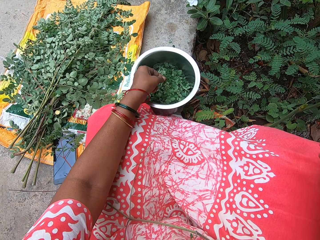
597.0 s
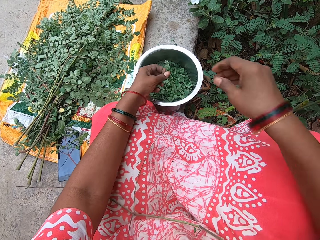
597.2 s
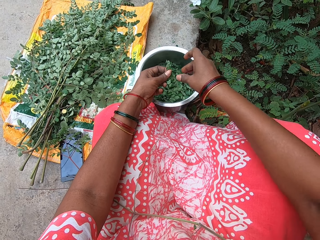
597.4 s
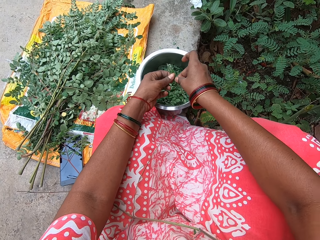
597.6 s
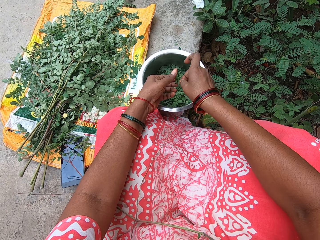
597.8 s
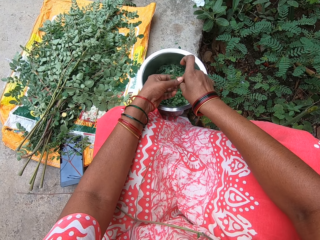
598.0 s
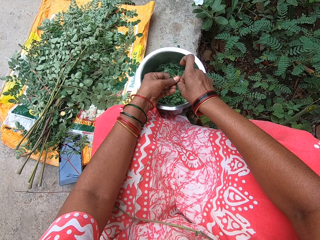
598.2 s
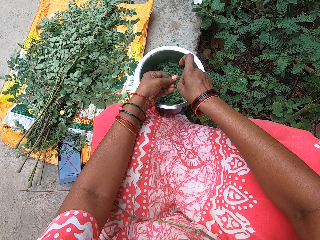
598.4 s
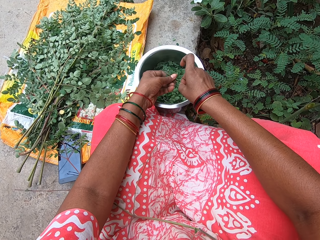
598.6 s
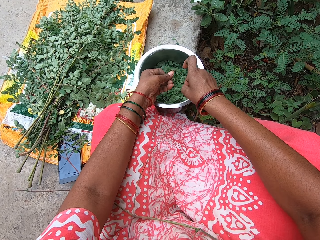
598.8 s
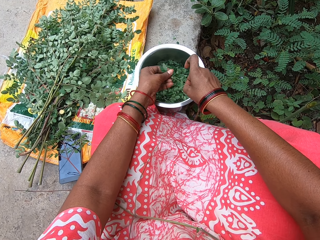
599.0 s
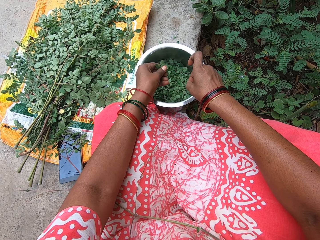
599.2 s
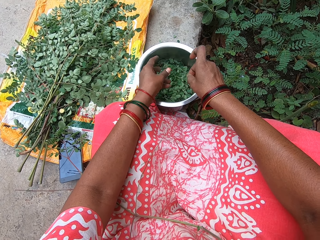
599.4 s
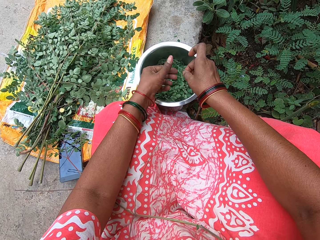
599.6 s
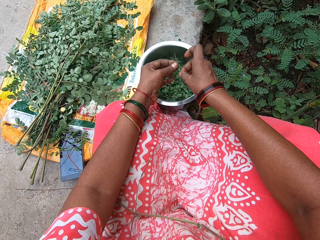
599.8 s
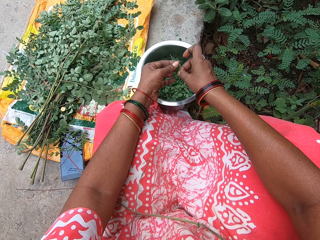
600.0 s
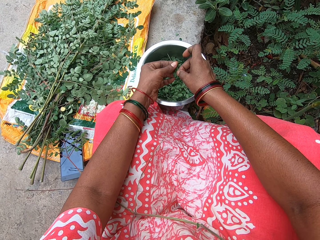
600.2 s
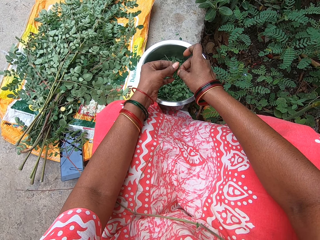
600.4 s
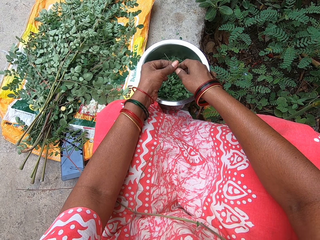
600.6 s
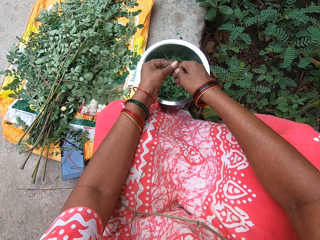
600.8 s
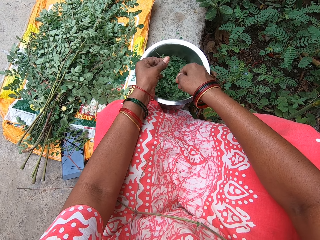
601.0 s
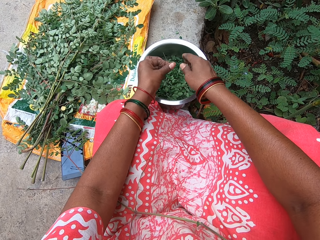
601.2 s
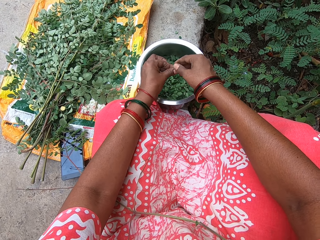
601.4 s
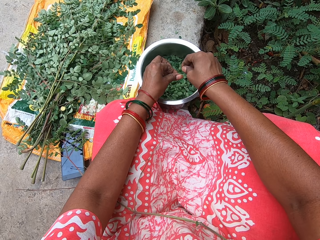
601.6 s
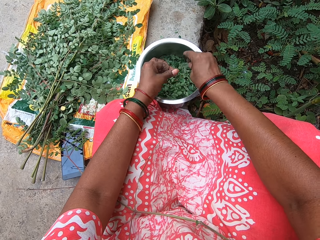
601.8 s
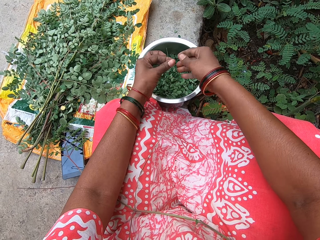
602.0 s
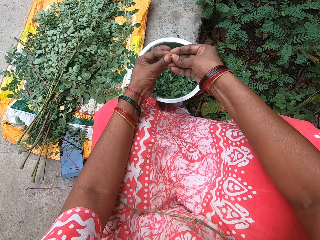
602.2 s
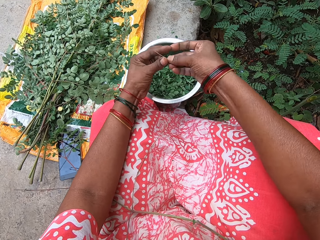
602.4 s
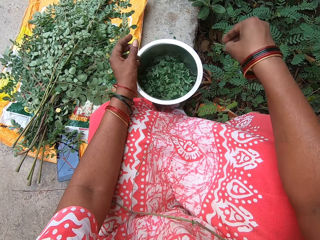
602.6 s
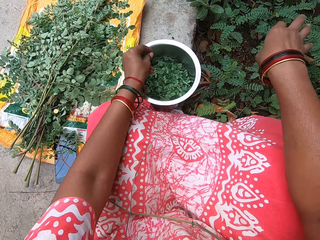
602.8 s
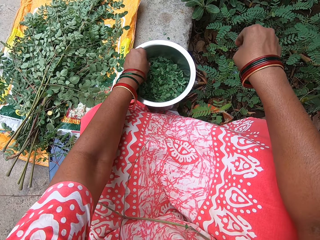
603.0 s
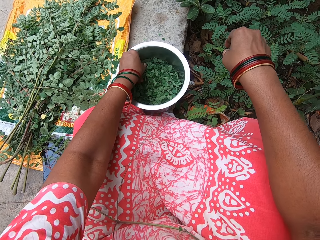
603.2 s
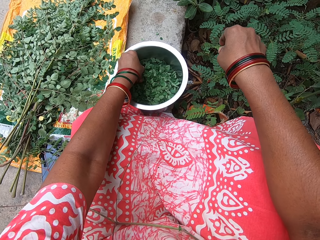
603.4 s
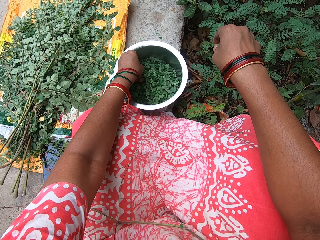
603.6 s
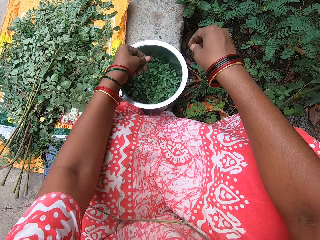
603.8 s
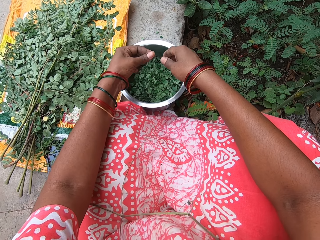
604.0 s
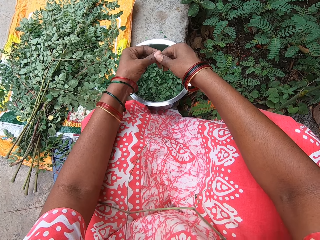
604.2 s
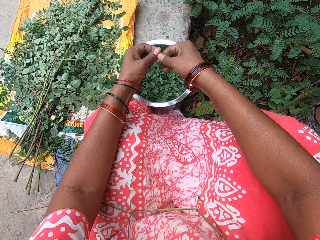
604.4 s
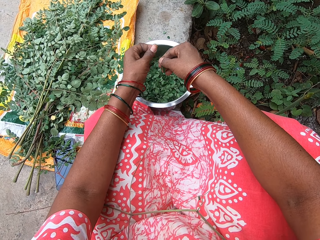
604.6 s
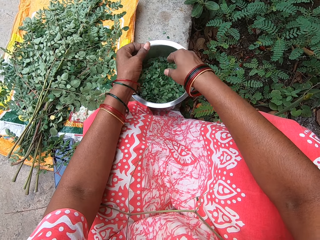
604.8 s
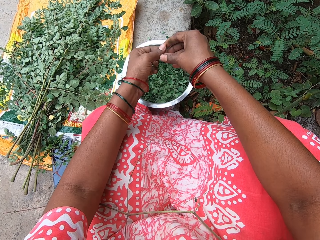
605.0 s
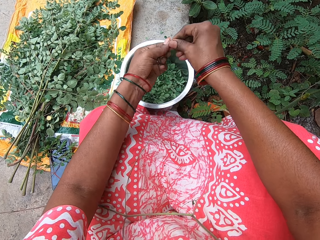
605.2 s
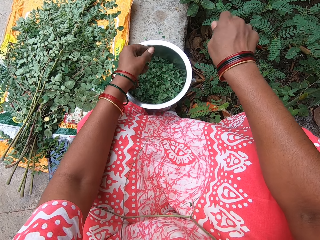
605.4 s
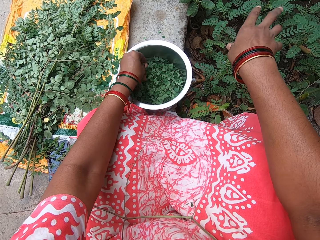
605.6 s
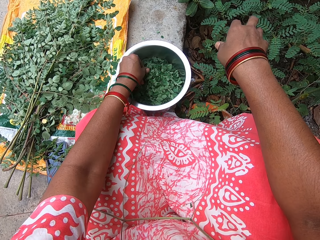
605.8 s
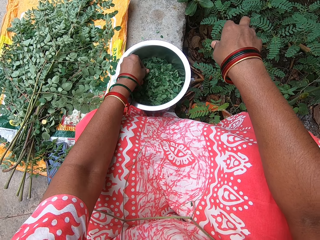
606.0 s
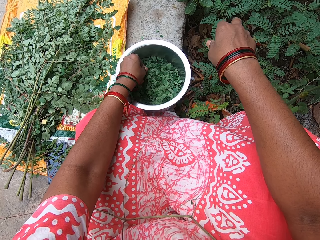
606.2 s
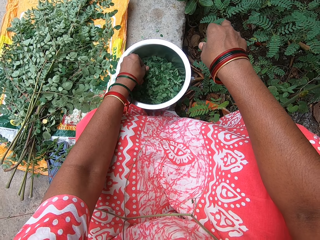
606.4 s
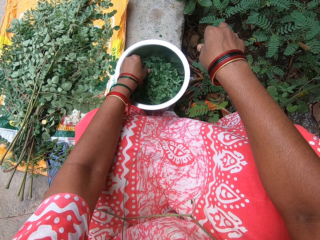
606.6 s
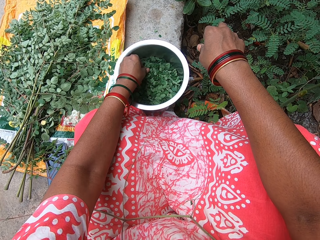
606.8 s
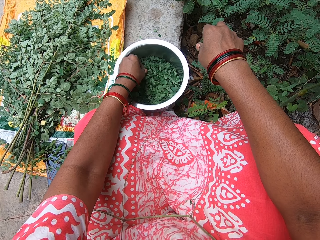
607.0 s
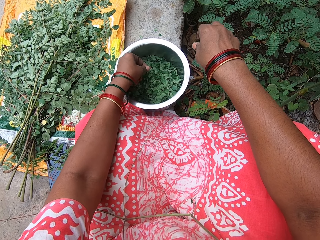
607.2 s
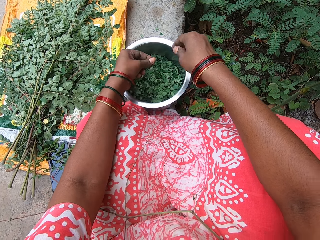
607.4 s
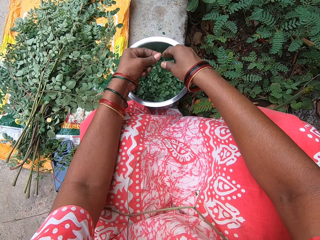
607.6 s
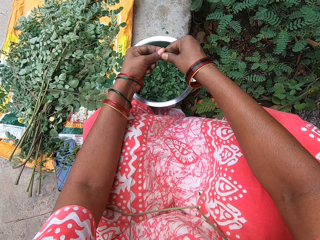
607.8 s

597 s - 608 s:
The camera wearer picks a stalk. She holds the leaf stalk with both hands. She plucks leaves from the leaf stalk with her left hand. She drops the leaves in the plate on the floor with her left hand. She holds the leaf stalk with both hands. She plucks leaves from the leaf stalk with her right hand. She drops the leaves in the plate on the floor with her right hand. She plucks leaves from the leaf stalk with her right hand. She drops the leaves in the plate on the floor with her right hand. She passes the leaf stalk from her left hand to her right hand. She drops the leaf stalk on the floor with her right hand. She picks a leaf stalk from the plate with her left hand. She holds the leaf stalk with both hands. She plucks leaves from the leaf stalk with her right hand. She drops the leaves in the plate on the floor with her right hand. She passes the leaf stalk from her left hand to her right hand. She holds the stalk with the other hand. She drops the leaf stalk on the floor with her right hand. She picks a leaf stalk from the plate with her left hand.

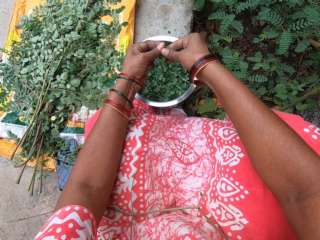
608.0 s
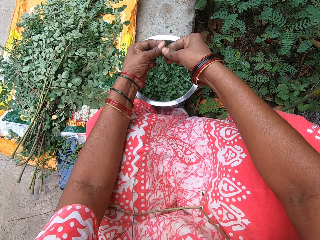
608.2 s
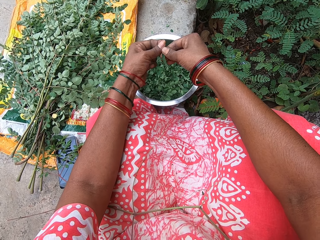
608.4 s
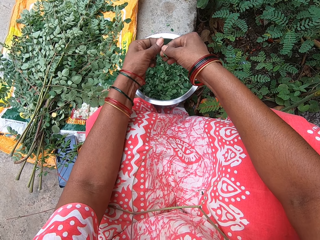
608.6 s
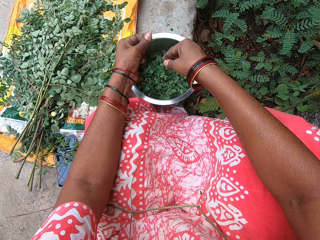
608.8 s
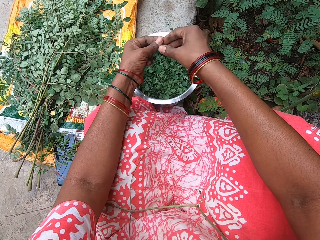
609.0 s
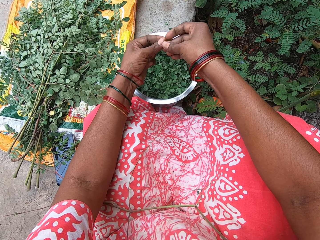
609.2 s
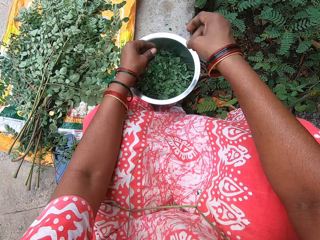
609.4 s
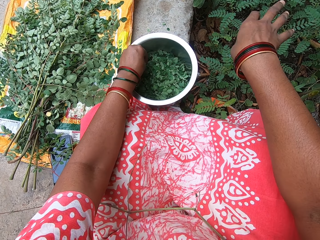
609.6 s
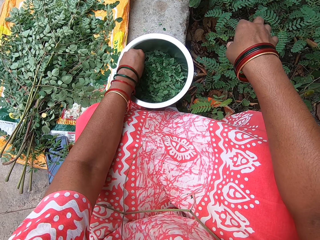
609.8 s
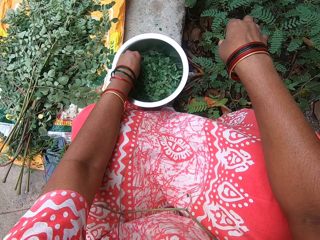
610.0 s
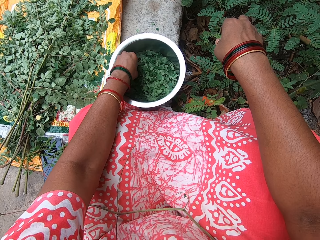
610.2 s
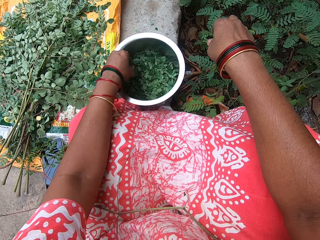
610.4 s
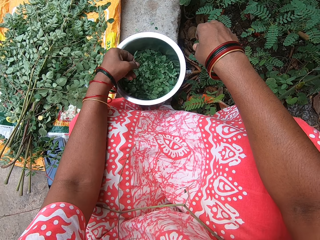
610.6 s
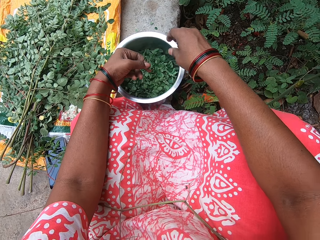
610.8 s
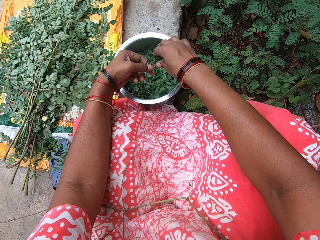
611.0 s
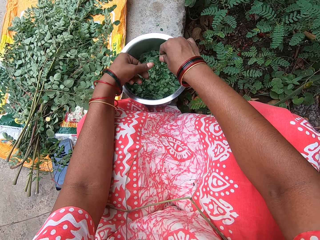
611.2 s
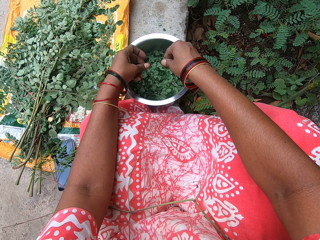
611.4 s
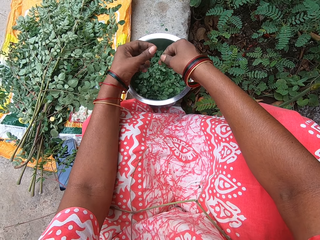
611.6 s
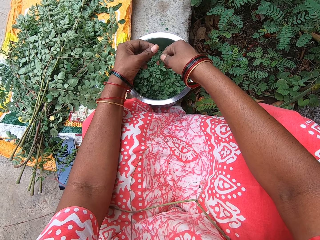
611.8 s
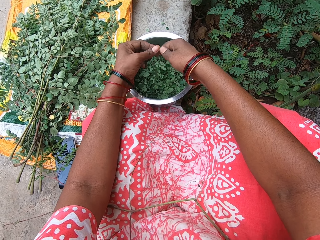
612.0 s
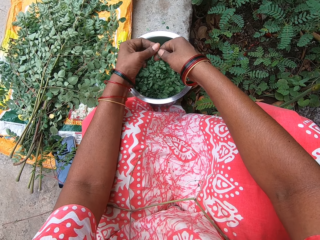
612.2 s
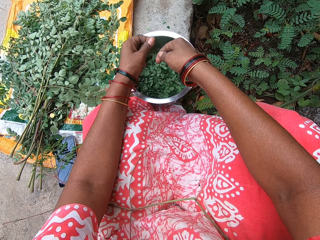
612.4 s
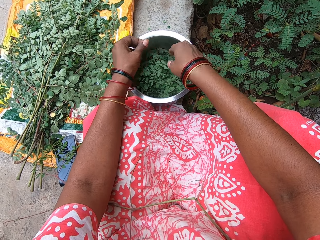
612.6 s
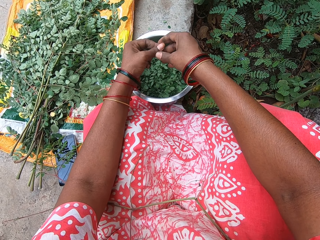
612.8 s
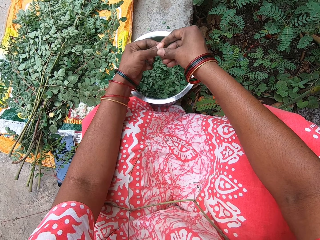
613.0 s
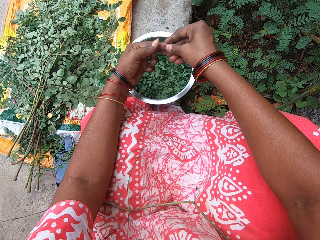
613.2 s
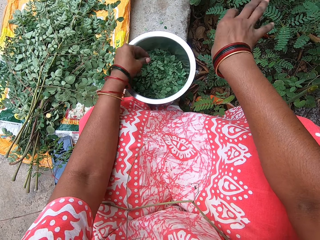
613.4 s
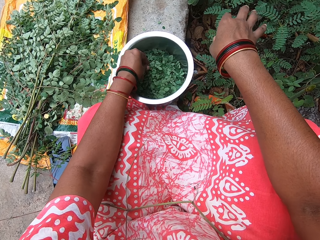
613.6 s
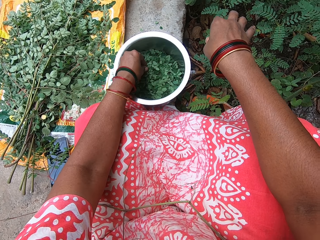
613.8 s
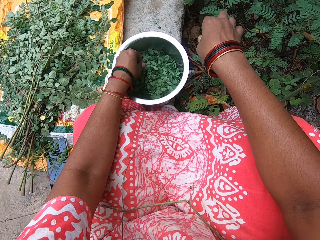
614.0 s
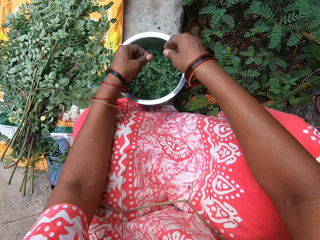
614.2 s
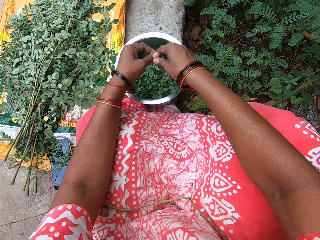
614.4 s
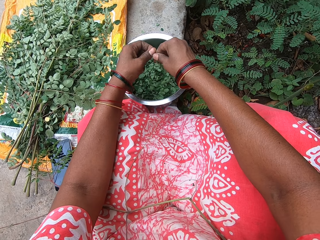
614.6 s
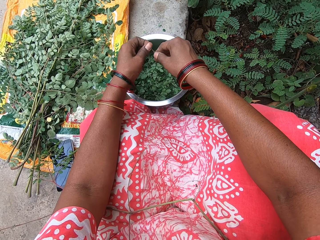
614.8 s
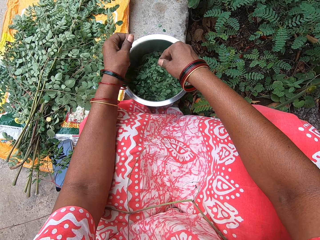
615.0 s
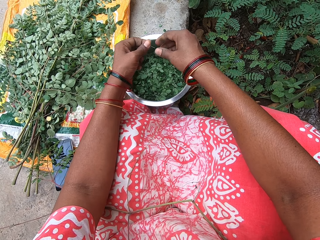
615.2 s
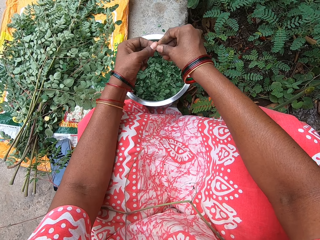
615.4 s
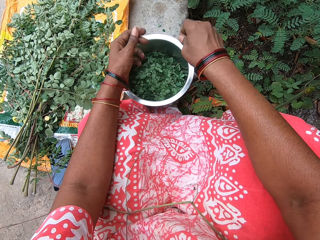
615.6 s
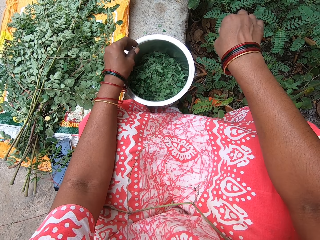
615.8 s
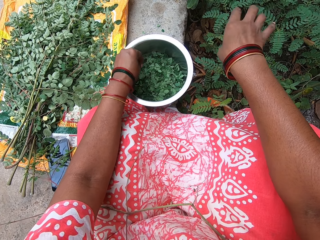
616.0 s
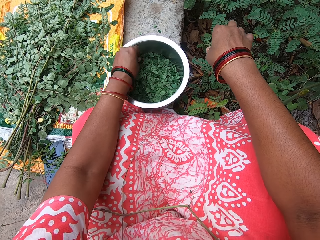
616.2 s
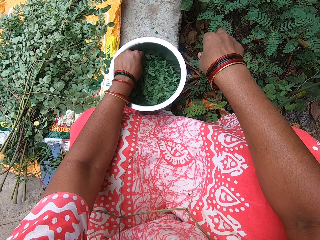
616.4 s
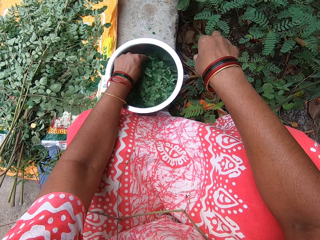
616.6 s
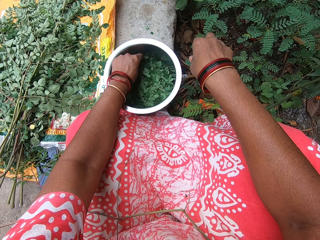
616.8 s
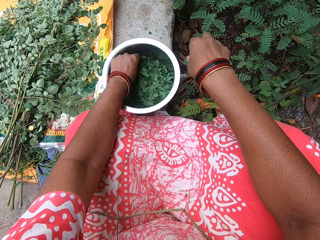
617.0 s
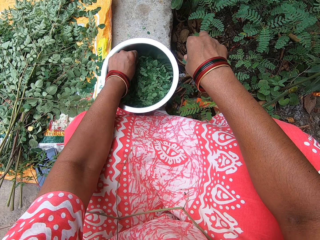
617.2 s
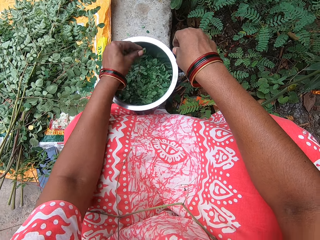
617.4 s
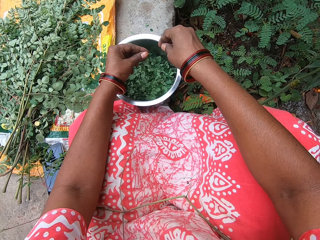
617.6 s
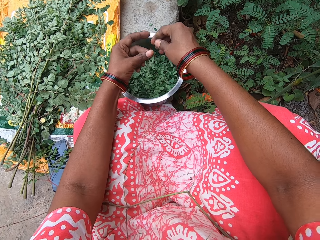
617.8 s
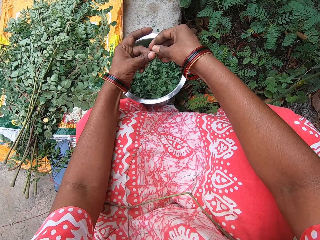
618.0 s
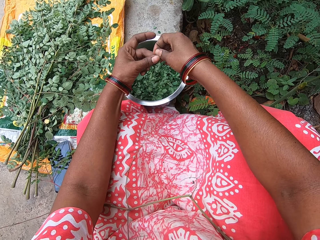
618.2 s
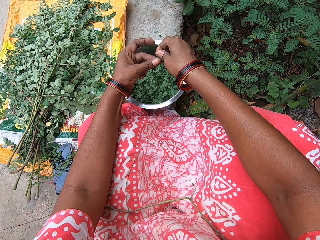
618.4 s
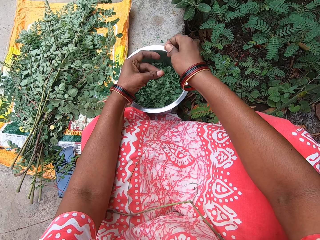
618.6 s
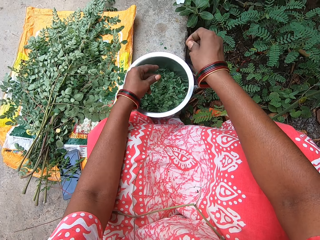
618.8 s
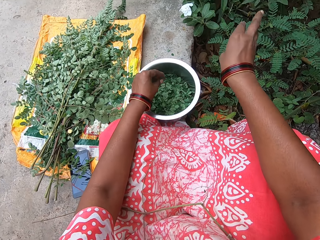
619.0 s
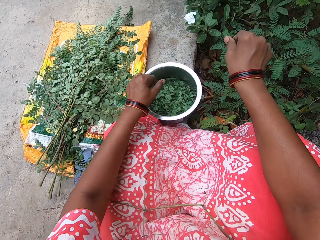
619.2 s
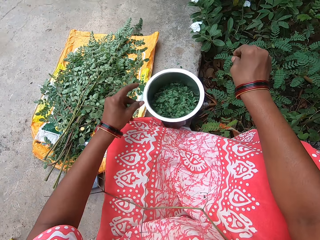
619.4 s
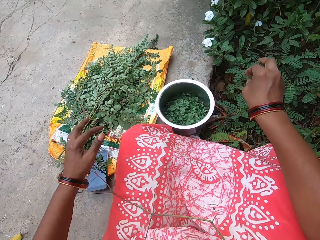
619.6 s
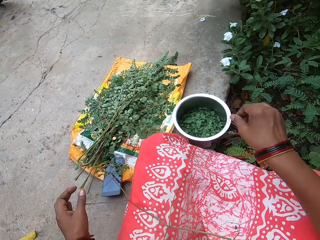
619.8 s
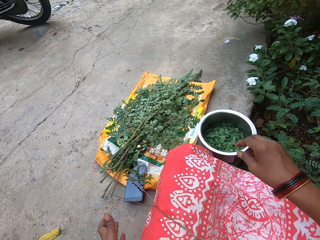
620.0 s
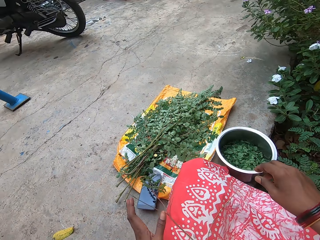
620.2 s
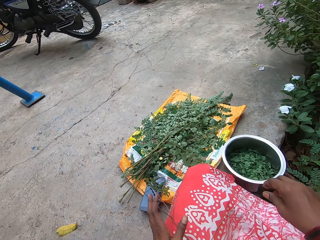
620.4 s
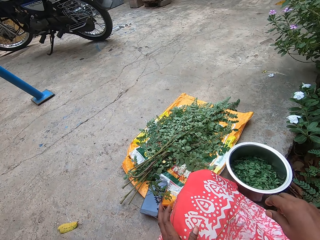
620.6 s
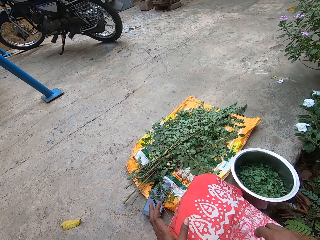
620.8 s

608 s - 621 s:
The camera wearer holds the leaf stalk with both hands. She plucks leaves from the leaf stalk with her right hand. She drops the leaves in the plate on the floor with her right hand. She passes the leaf stalk from her left hand to her right hand. She holds the stalk with the other hand. She drops the leaf stalk on the floor with her right hand. She picks a leaf stalk from the plate with her left hand. She passes the leaf stalk from her left hand to her right hand. She holds the leaf stalk with both hands. She plucks leaves from the leaf stalk with her right hand. She drops the leaves in the plate on the floor with her right hand. She passes the leaf stalk from her left hand to her right hand. She holds the stalk with the other hand. She drops the leaf stalk on the floor with her right hand. She picks a leaf stalk from the plate with her left hand. She holds the leaf stalk with both hands. She plucks leaves from the leaf stalk with her right hand. She drops the leaves in the plate on the floor with her right hand. She passes the leaf stalk from her left hand to her right hand. She drops the leaf stalk on the floor with her right hand. She picks a leaf stalk from the plate with her left hand. She holds the leaf stalk with both hands. She cuts the leaves. She plucks leaves from the leaf stalk with her left hand. She drops the leaves in the plate on the floor with her left hand. She drops the leaf stalk on the floor with her right hand. She gestures with her fingers.
